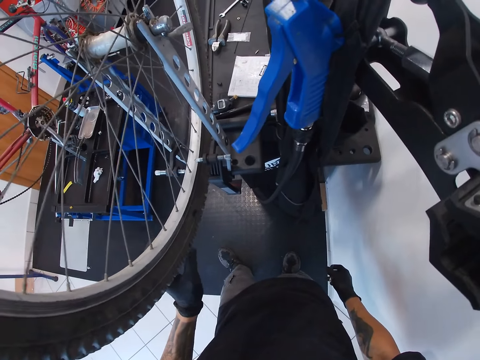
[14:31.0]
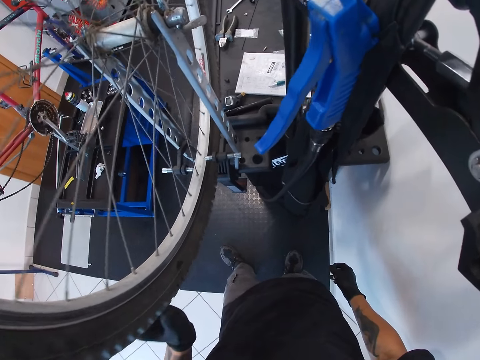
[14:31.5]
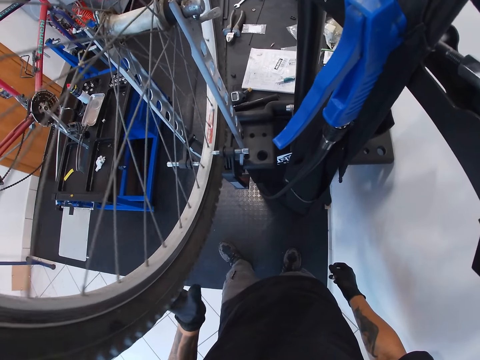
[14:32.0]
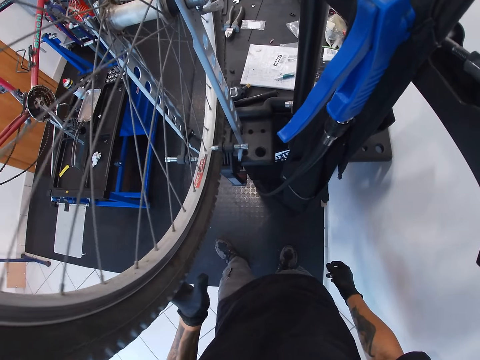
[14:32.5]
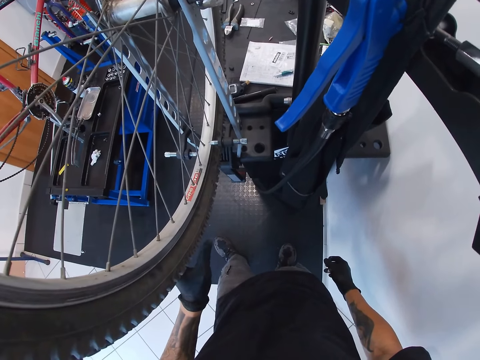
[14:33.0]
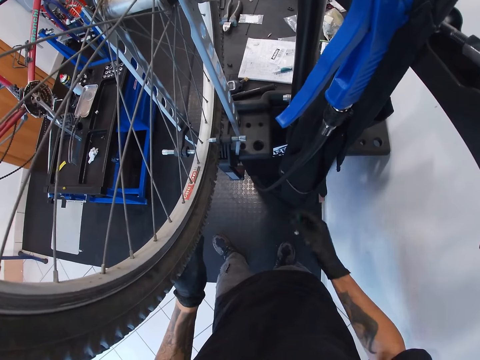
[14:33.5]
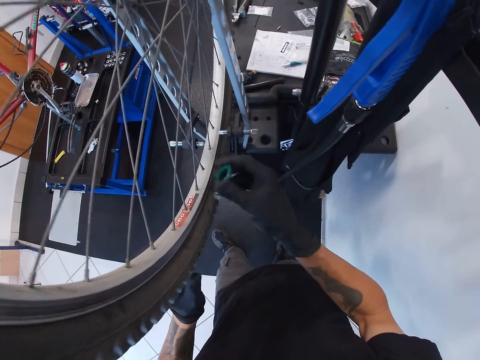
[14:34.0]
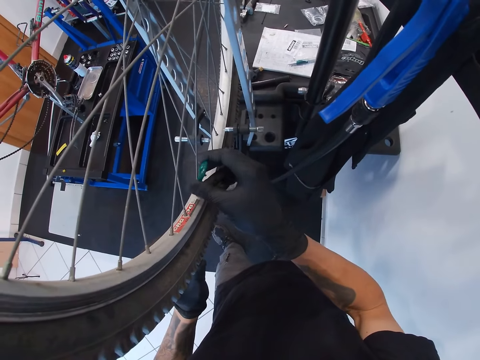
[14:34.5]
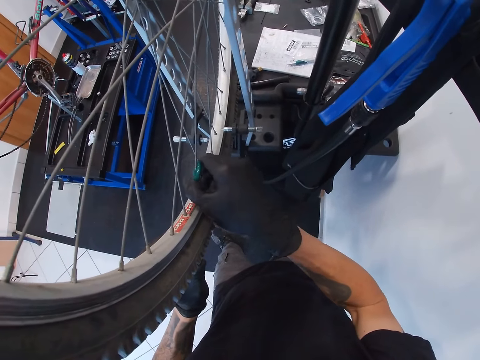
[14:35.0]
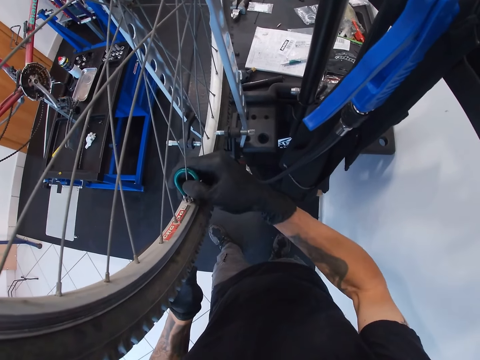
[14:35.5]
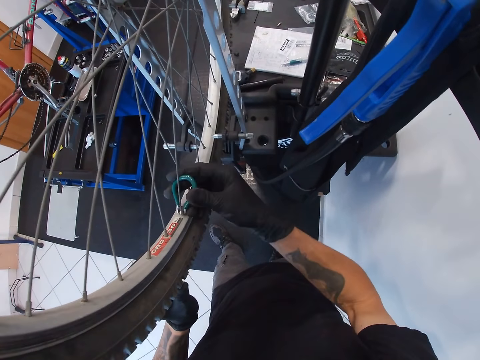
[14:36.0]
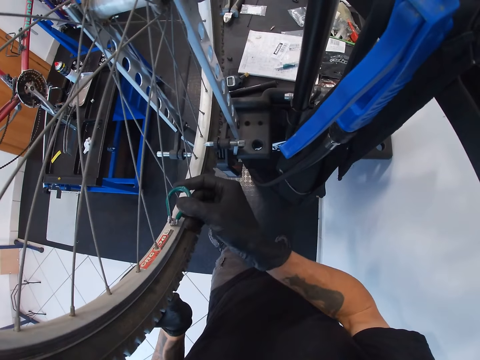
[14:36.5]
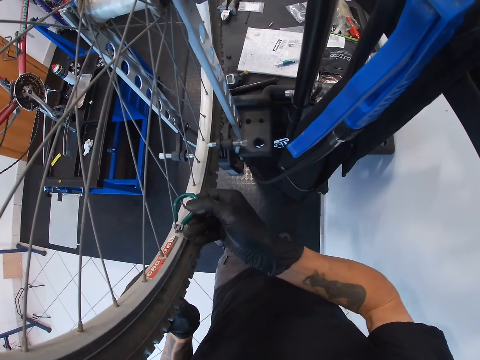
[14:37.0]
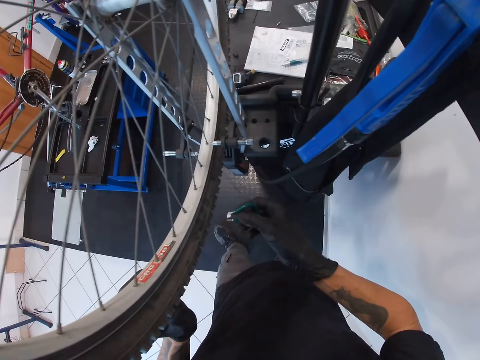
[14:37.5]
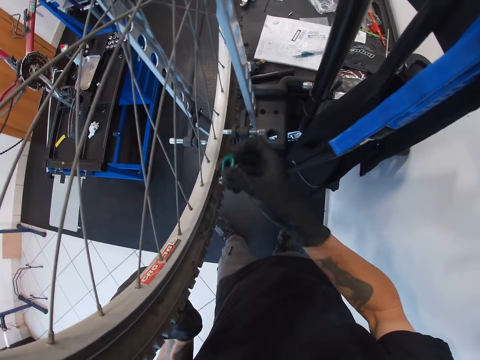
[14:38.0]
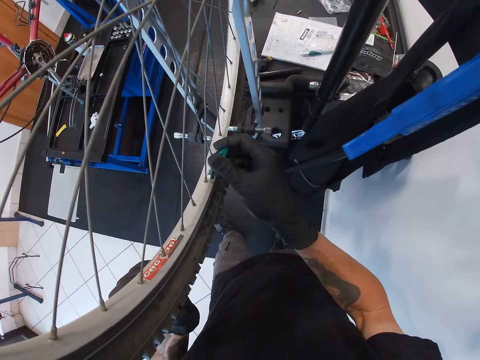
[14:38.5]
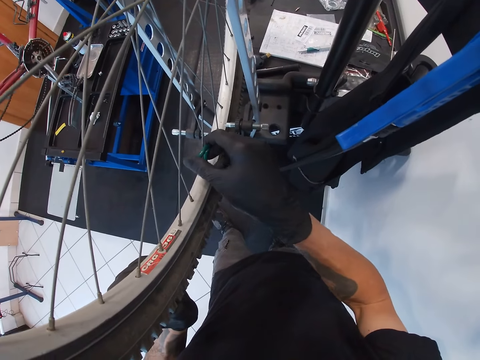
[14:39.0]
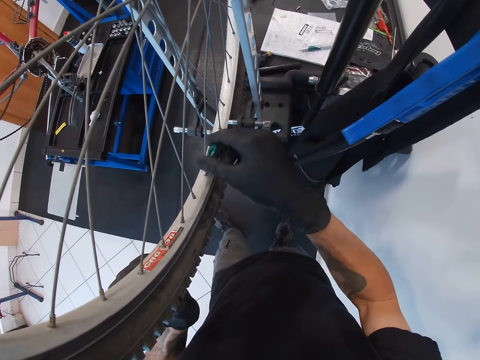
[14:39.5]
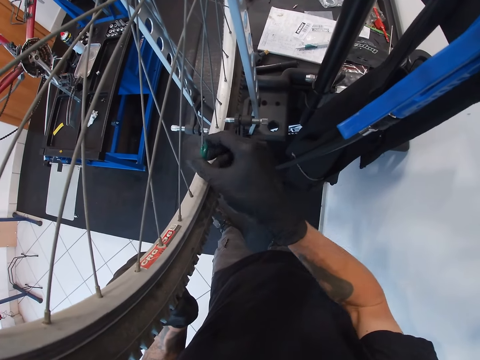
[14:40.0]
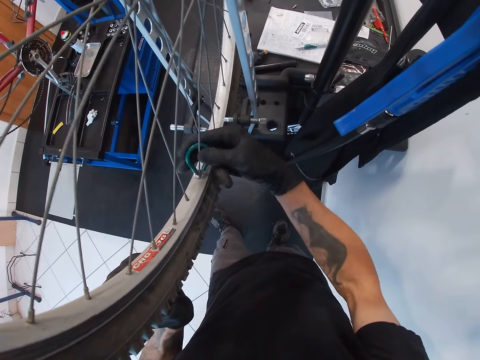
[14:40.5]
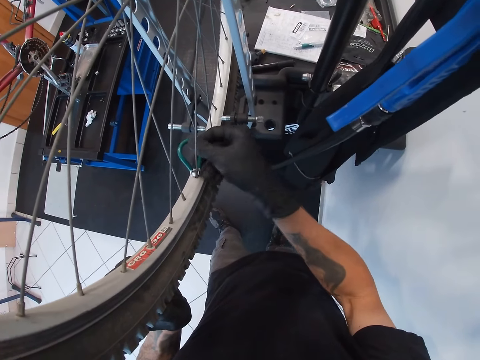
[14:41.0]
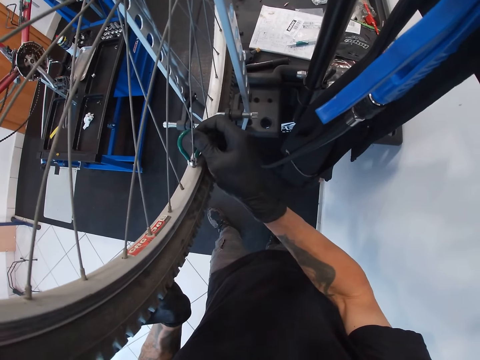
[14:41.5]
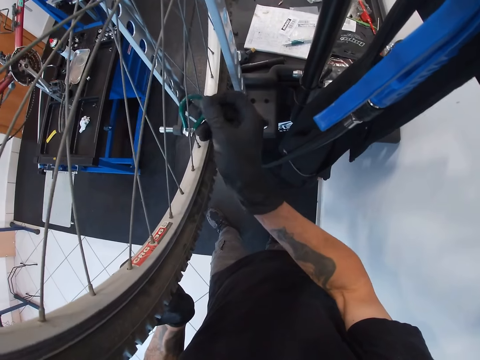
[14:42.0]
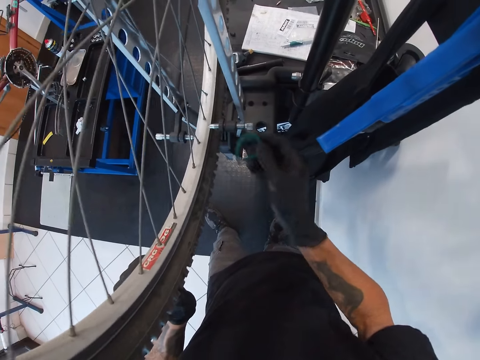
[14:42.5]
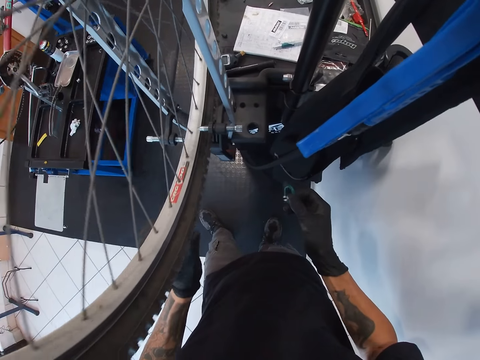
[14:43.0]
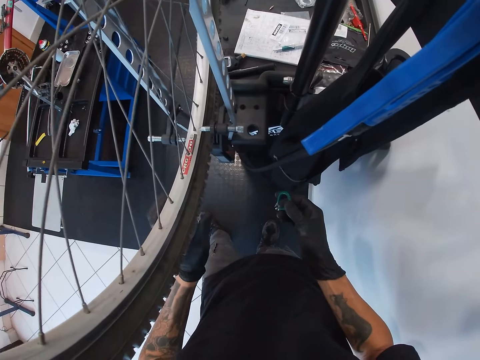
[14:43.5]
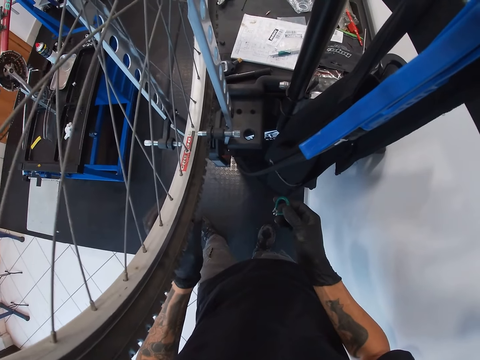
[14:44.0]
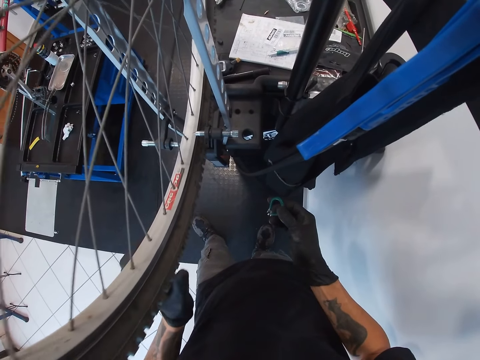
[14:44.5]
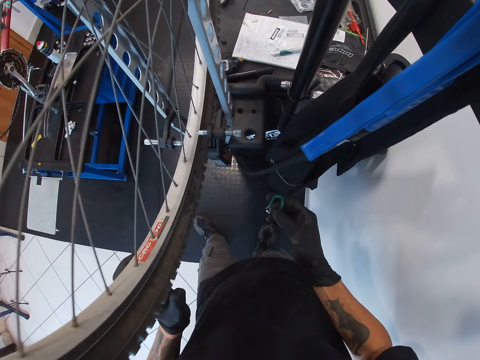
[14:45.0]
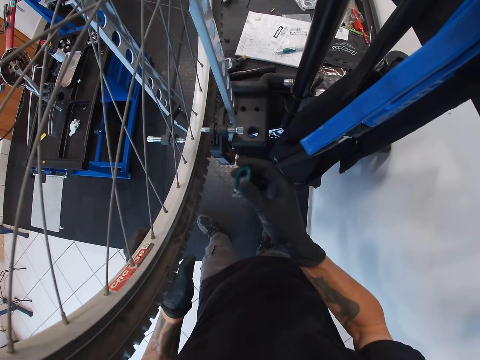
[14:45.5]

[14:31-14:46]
The camera wearer tightens the bicycle spoke nipple with the spoke key in his right hand. He does it again. He spins a tire.

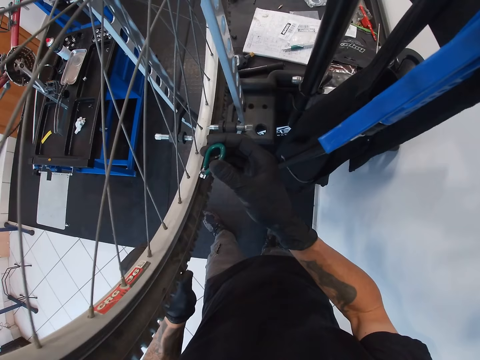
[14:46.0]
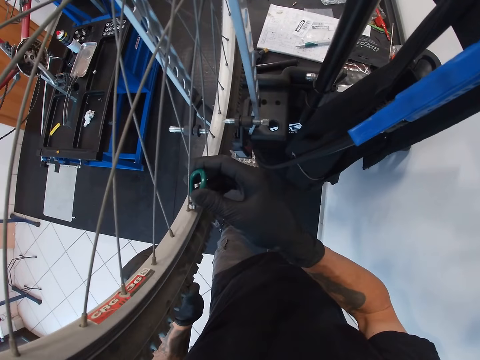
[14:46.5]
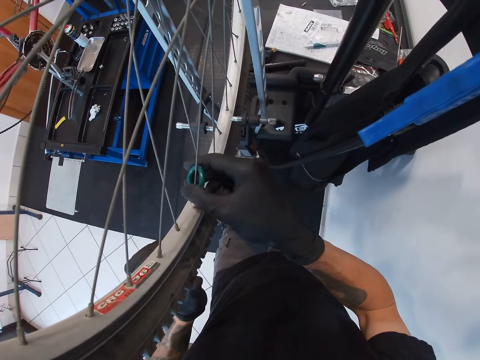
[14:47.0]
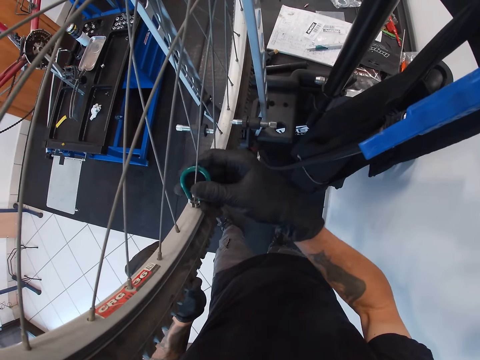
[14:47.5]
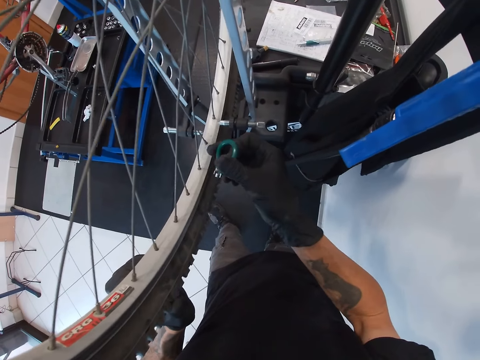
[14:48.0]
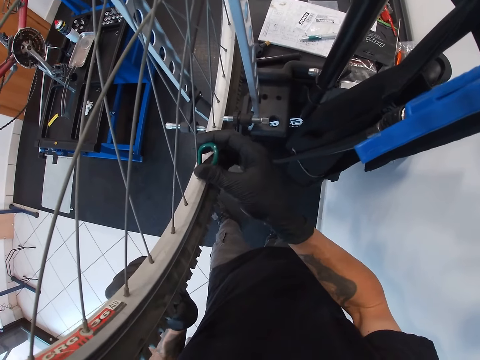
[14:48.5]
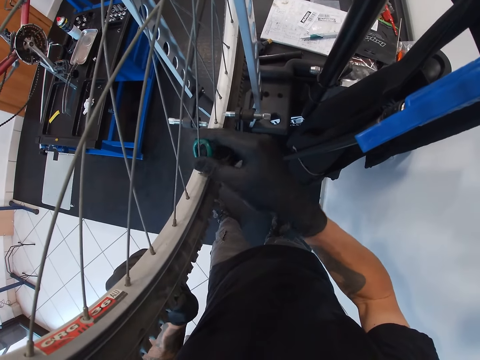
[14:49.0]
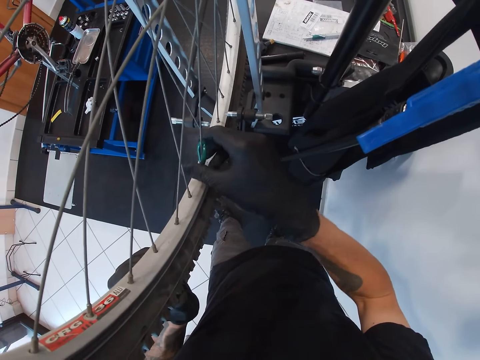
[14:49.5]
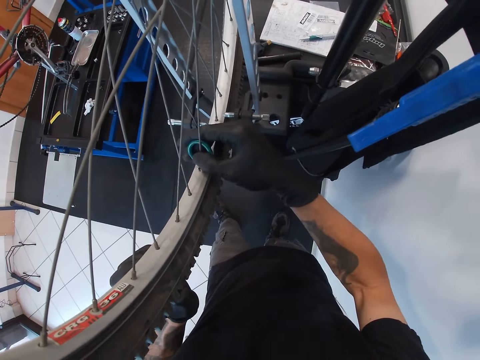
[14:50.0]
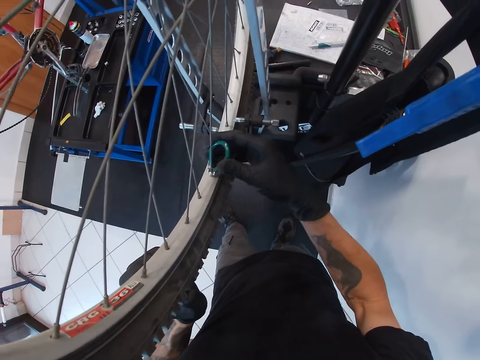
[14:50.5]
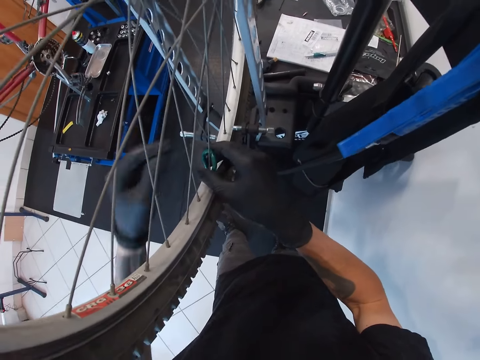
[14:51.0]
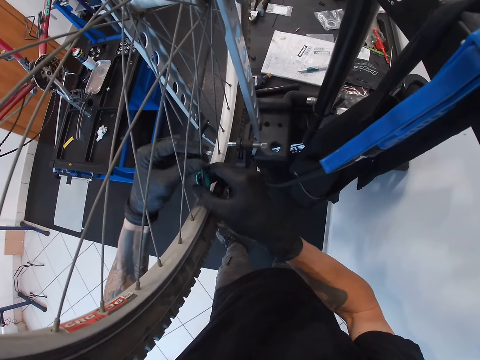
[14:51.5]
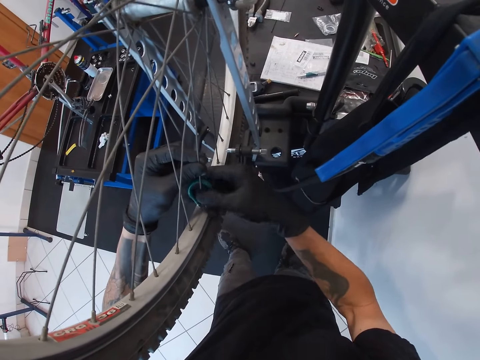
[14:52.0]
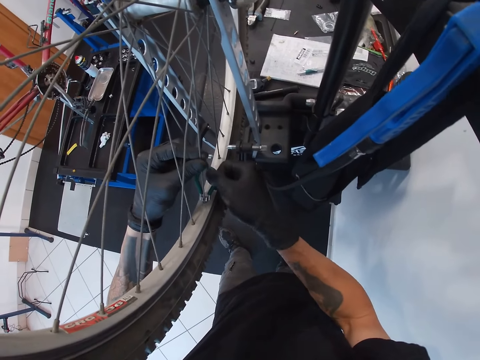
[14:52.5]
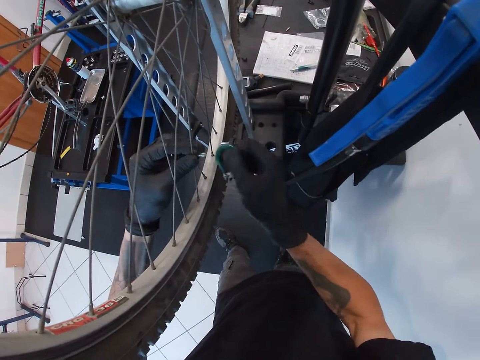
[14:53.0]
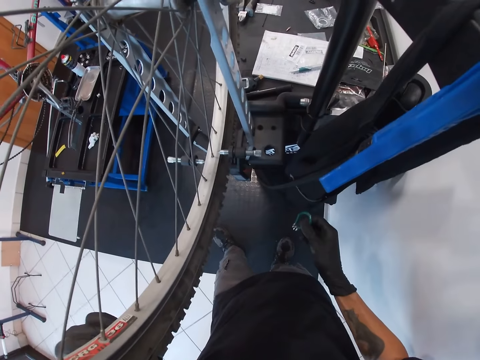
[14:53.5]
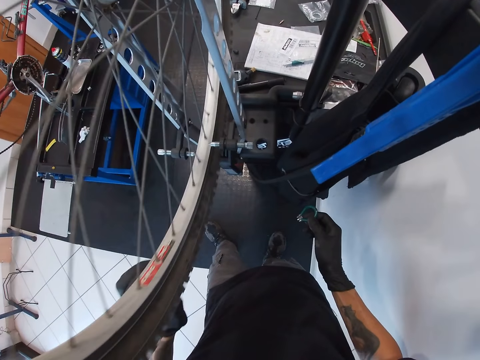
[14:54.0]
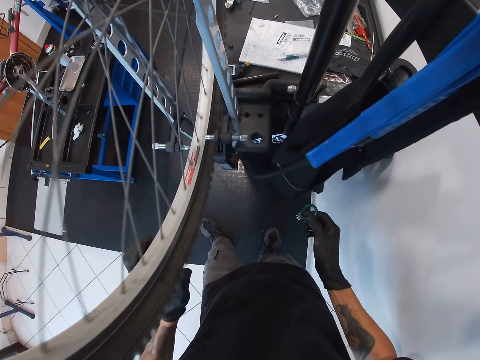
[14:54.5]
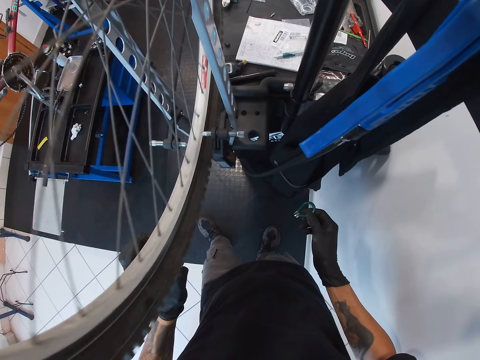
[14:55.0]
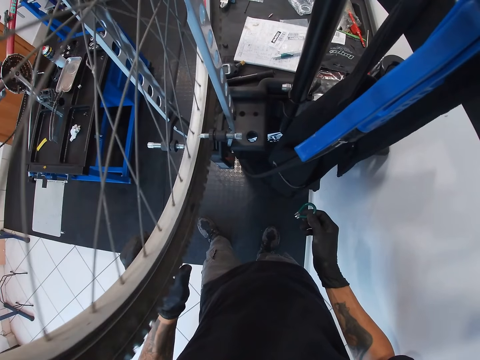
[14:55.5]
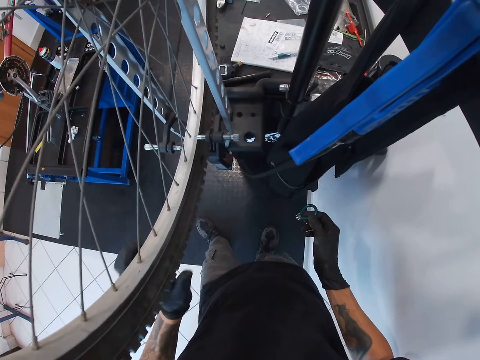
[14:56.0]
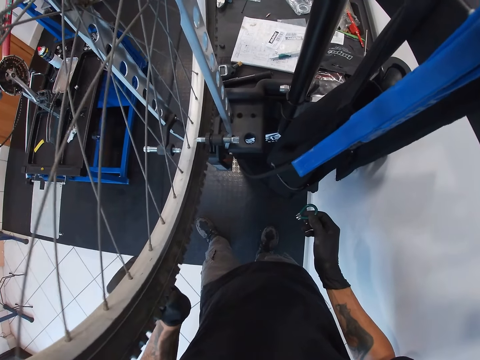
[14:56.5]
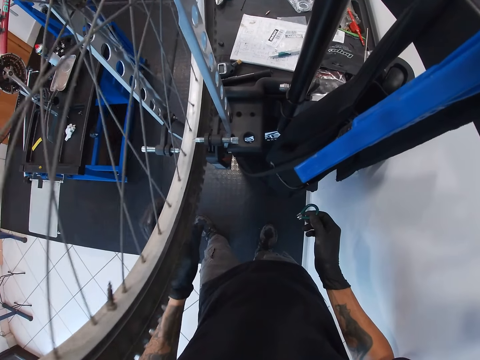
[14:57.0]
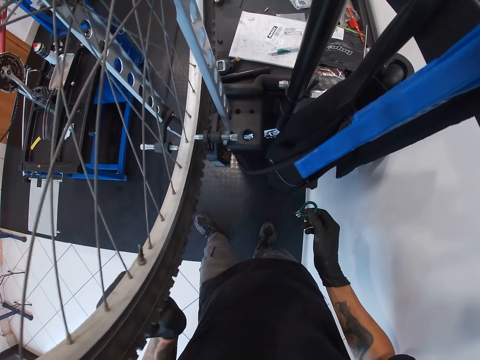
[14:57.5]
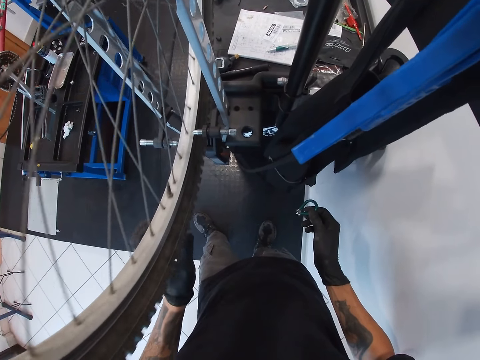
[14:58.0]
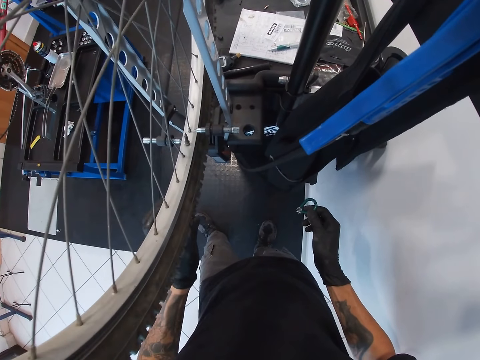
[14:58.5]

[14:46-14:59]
The camera wearer tightens the bicycle spoke nipple with the spoke key in his right hand. He holds the spoke of the bicycle with his left hand. He tightens the bicycle spoke nipple with the spoke key in his right hand. He rolls the tyre of the bicycle with his left hand.
